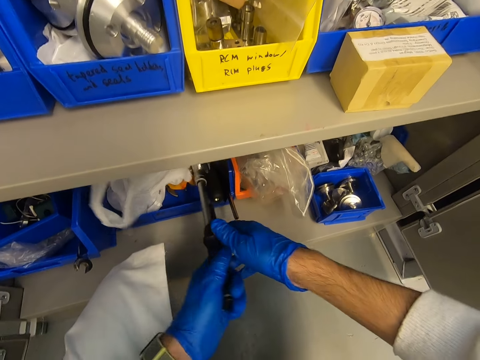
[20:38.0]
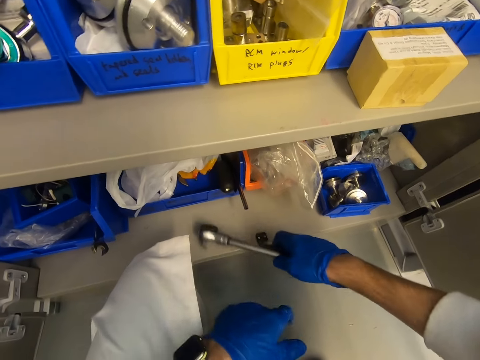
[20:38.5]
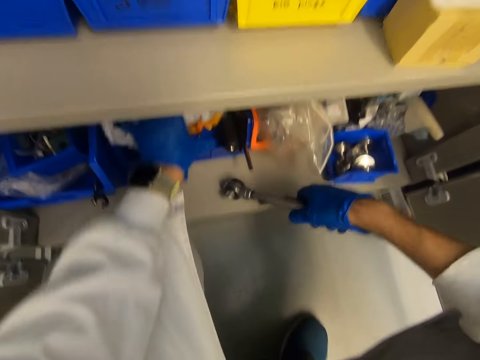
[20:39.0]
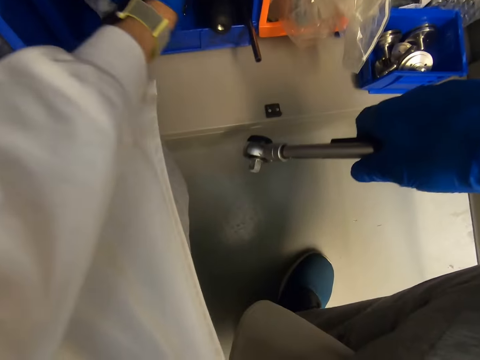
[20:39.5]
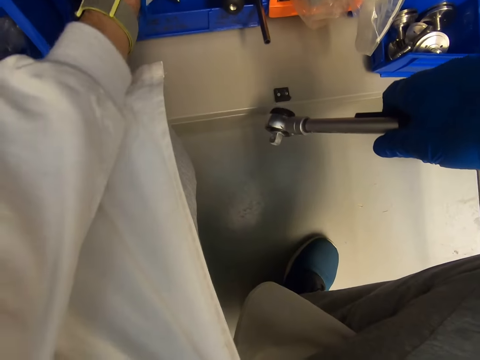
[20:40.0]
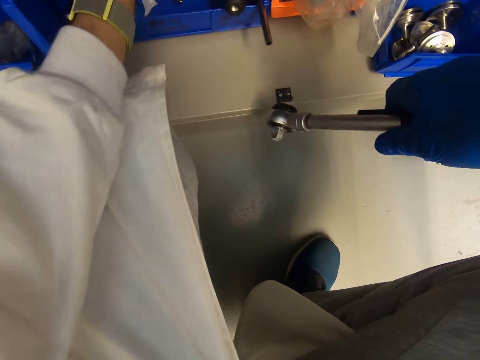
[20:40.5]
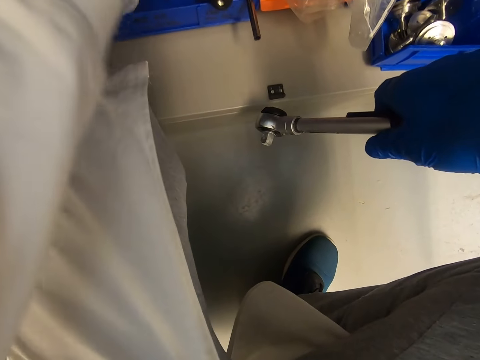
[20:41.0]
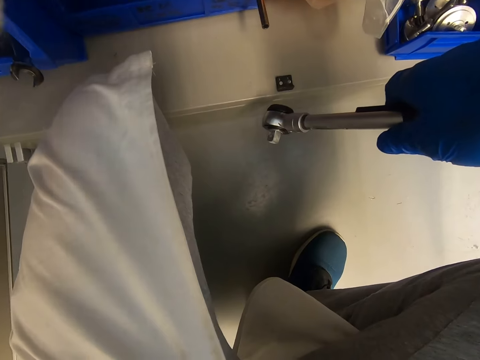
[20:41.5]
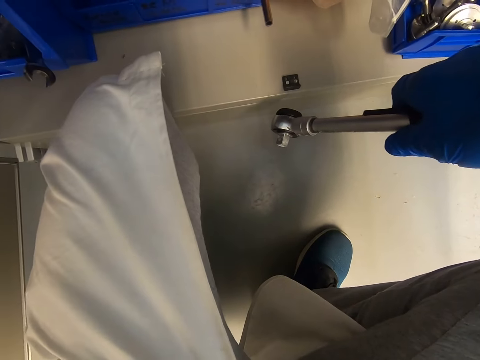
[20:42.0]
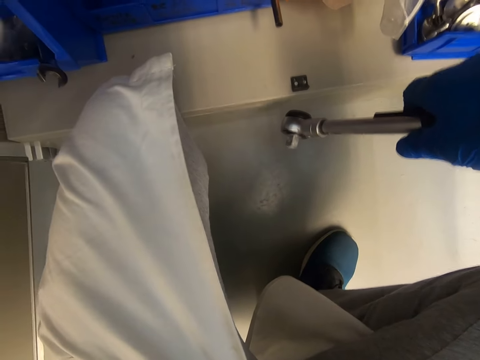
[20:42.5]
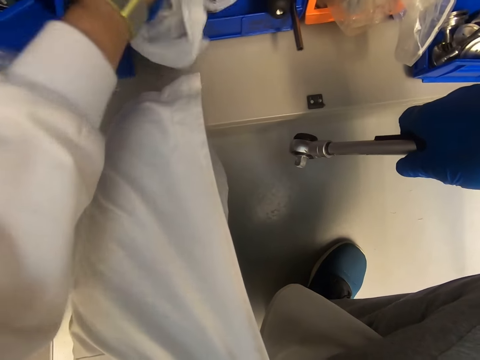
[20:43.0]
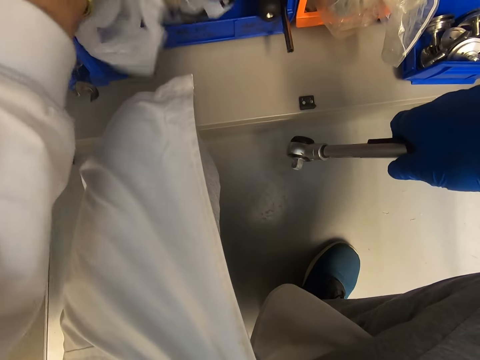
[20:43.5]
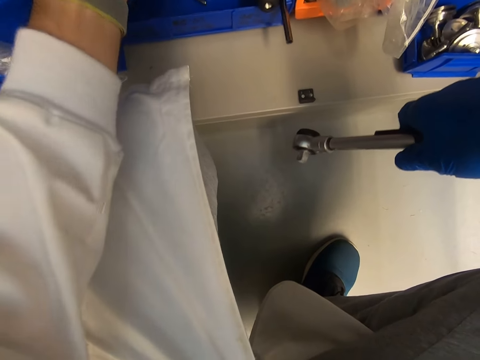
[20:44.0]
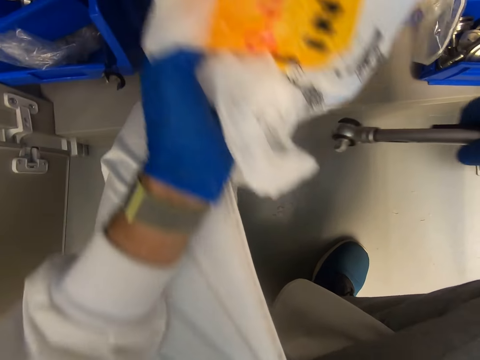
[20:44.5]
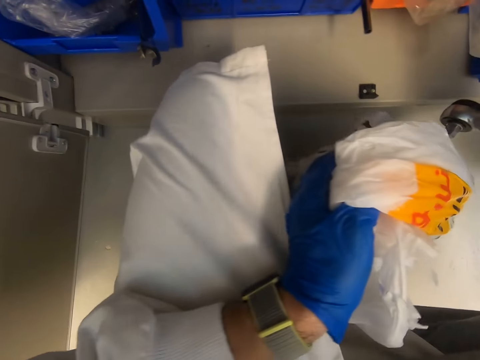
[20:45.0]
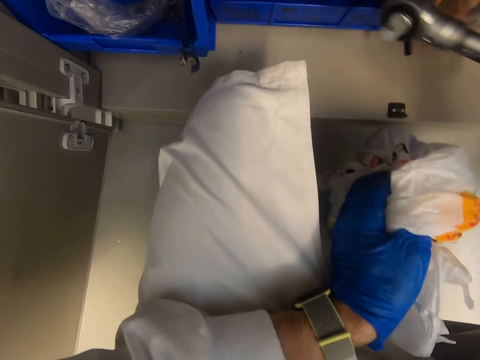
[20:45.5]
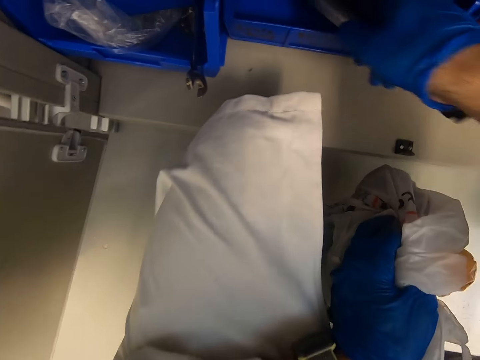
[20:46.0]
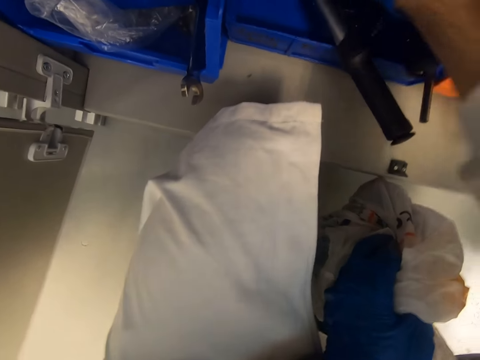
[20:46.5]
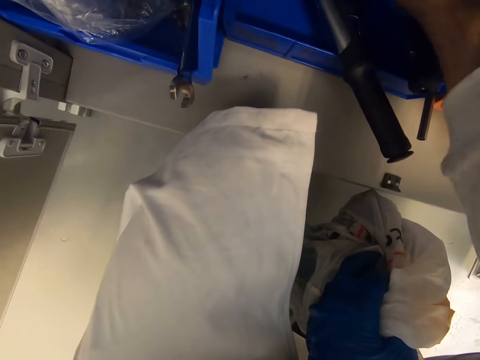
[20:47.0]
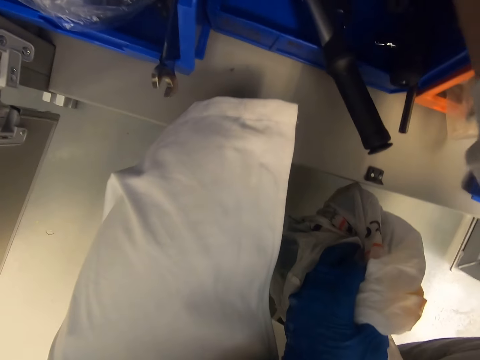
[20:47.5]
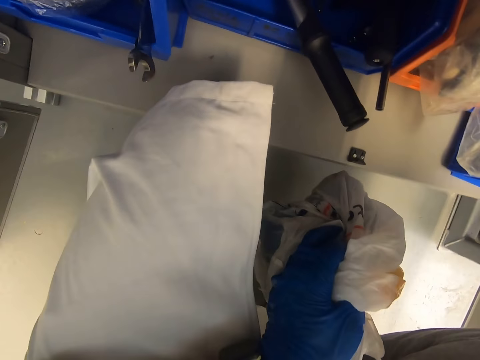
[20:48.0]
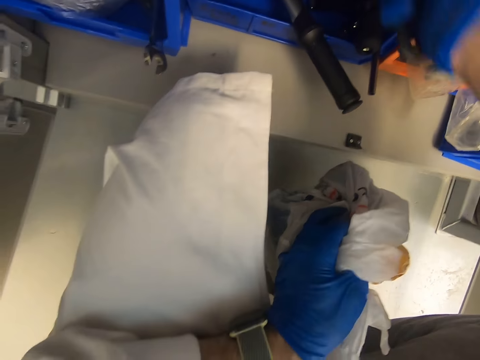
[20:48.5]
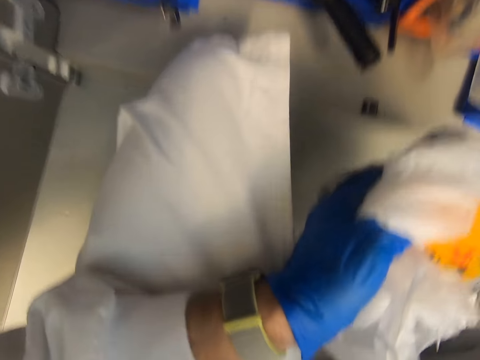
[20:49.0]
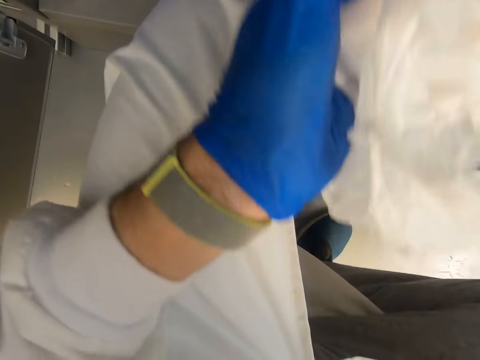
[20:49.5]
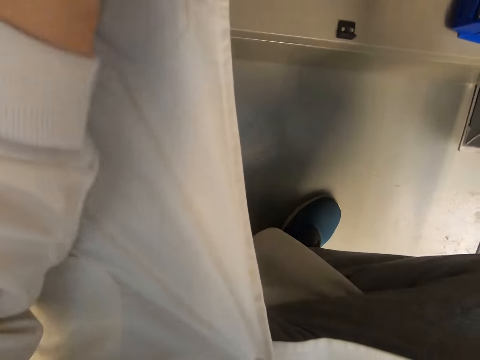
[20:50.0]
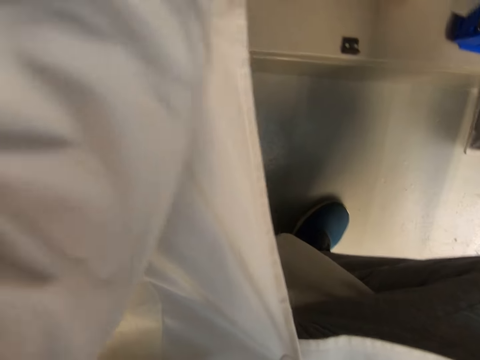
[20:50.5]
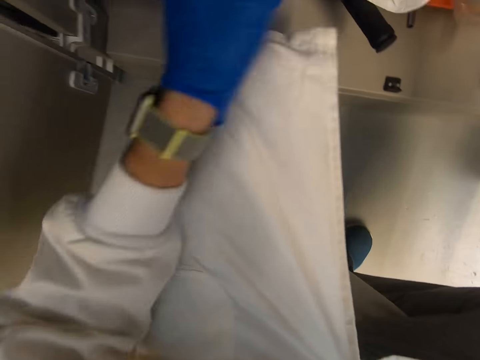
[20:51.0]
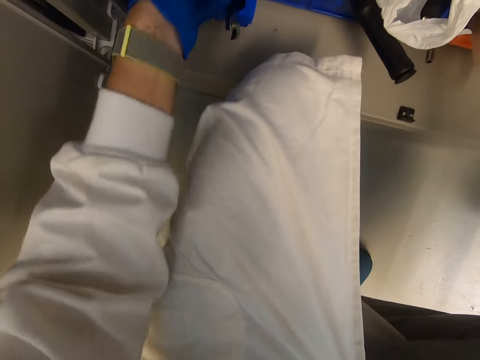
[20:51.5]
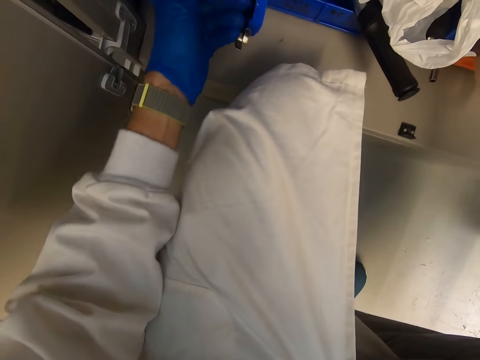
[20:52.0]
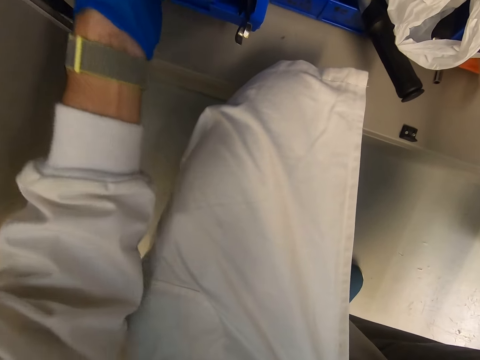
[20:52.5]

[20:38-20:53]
The camera wearer takes something with the right hand. They touch something. They pick up the paper bag. They hold the paper bag with the left hand. They put the bag on the shelf.

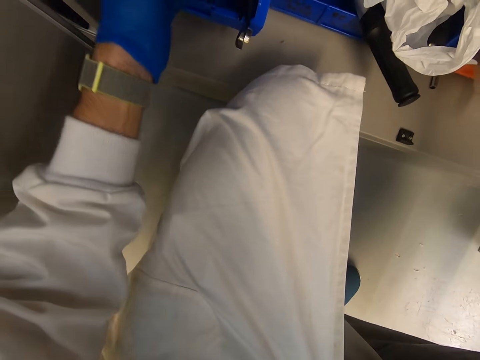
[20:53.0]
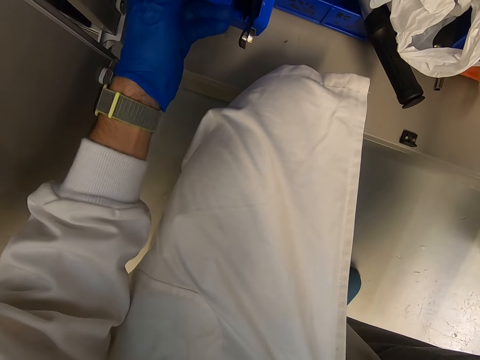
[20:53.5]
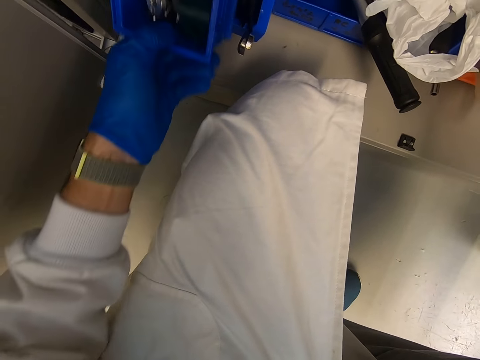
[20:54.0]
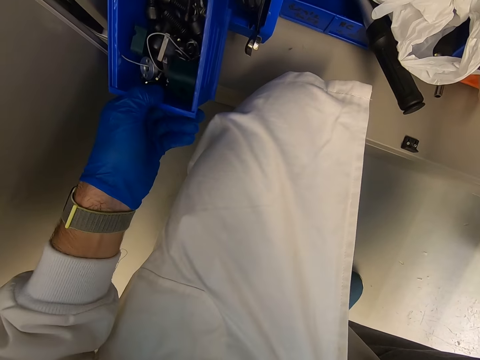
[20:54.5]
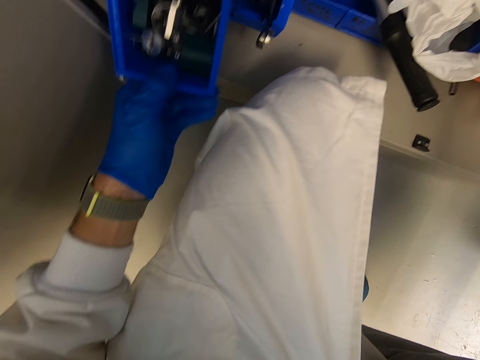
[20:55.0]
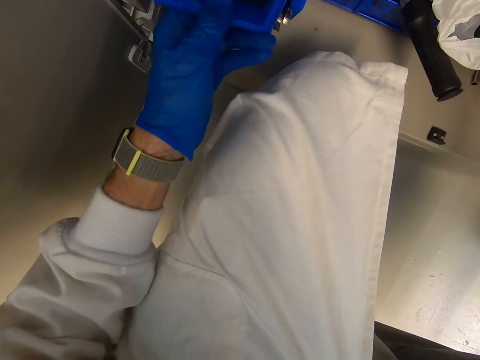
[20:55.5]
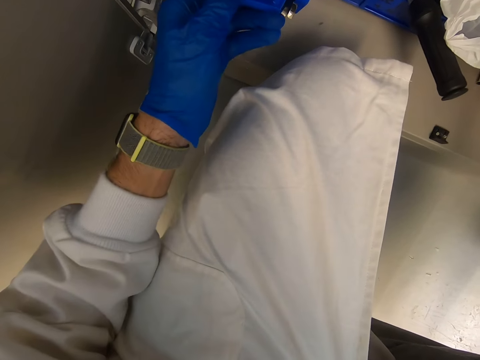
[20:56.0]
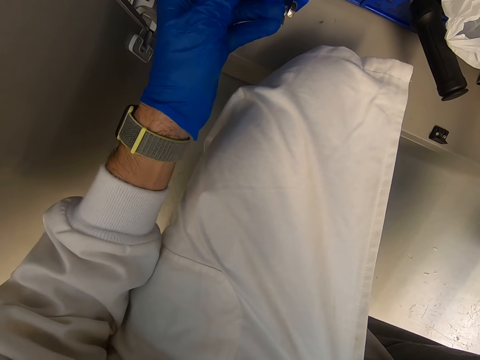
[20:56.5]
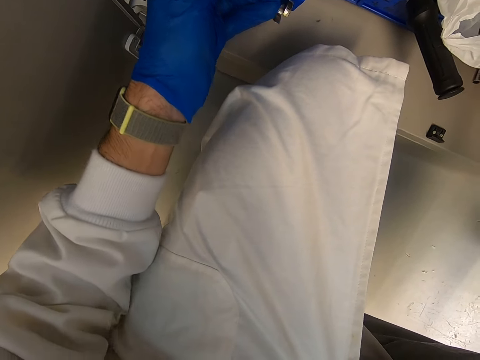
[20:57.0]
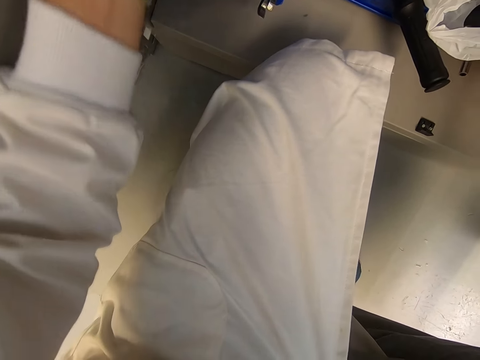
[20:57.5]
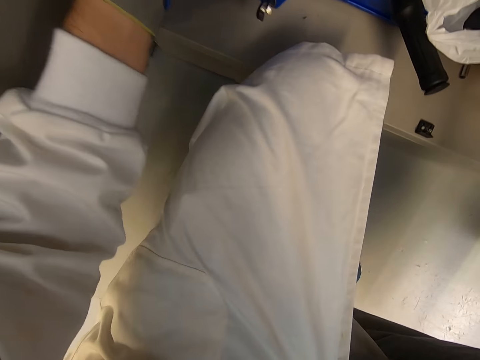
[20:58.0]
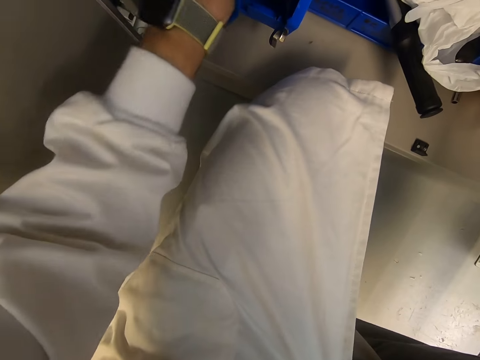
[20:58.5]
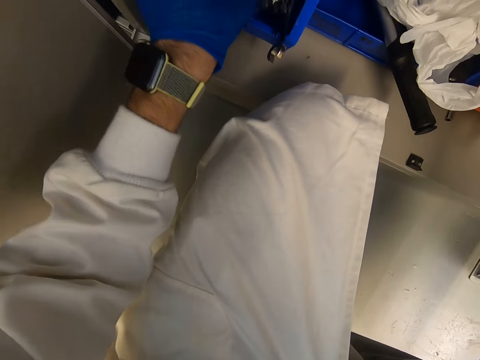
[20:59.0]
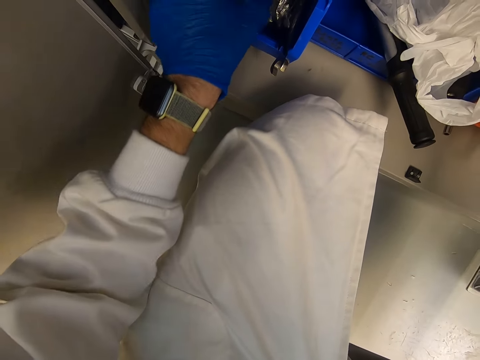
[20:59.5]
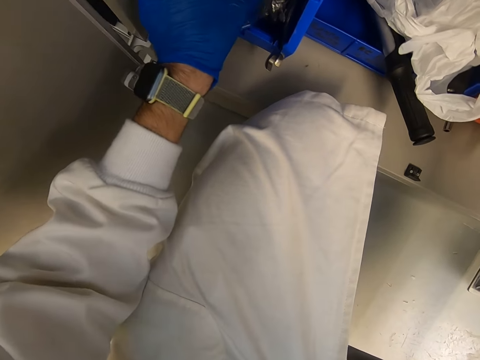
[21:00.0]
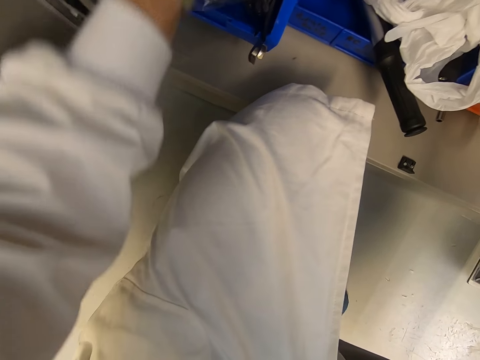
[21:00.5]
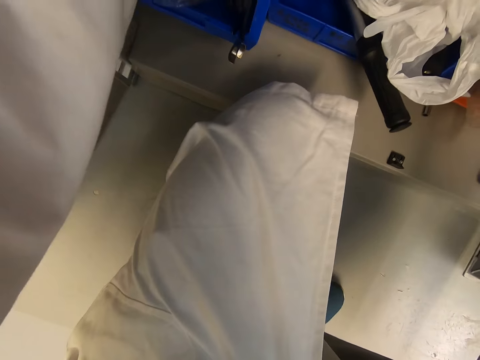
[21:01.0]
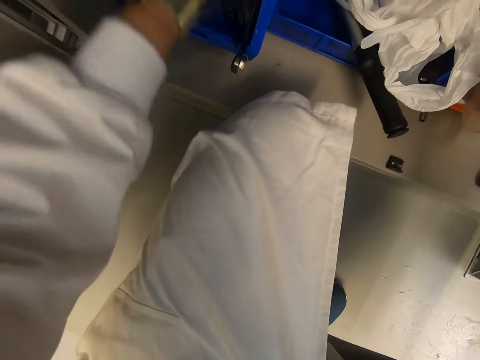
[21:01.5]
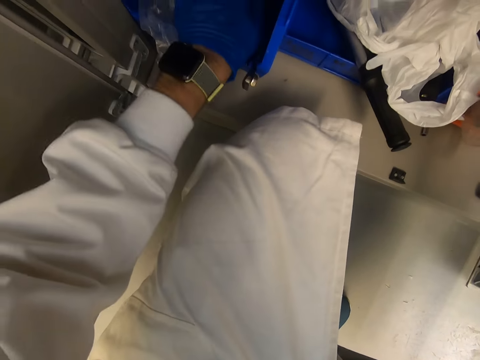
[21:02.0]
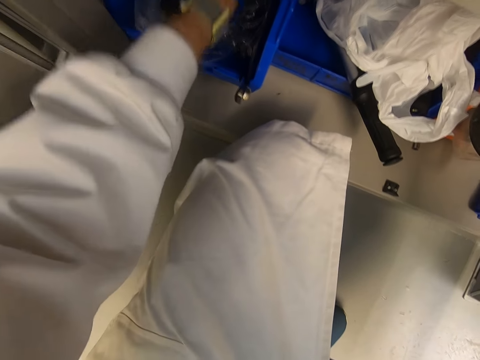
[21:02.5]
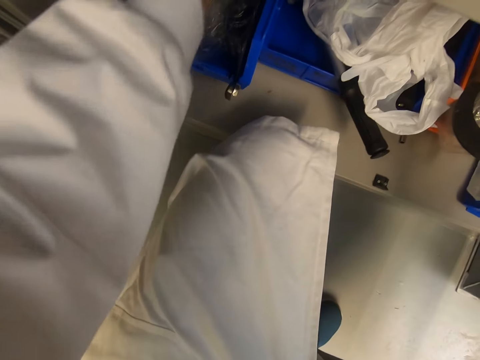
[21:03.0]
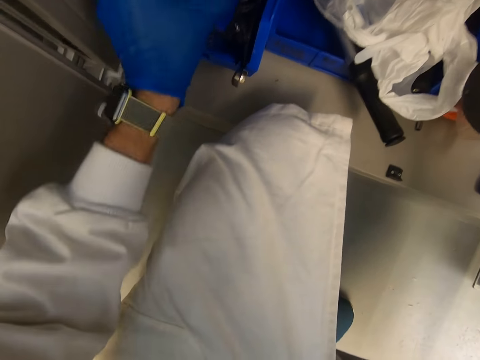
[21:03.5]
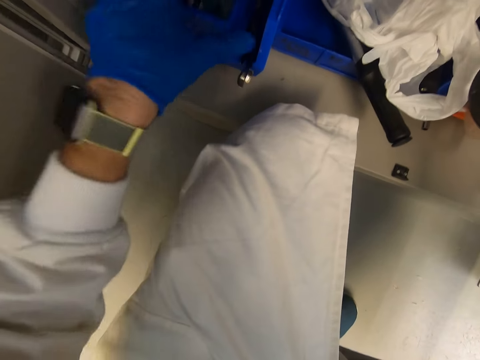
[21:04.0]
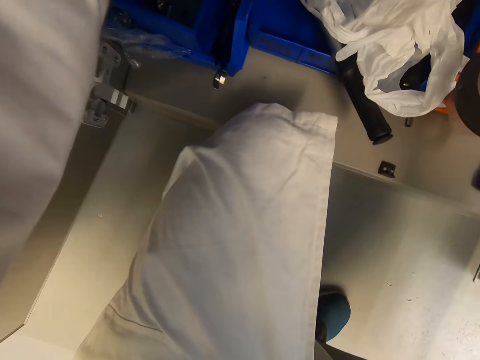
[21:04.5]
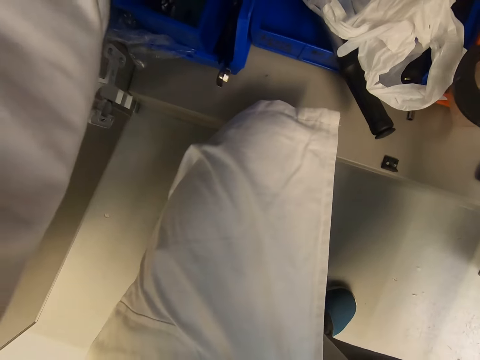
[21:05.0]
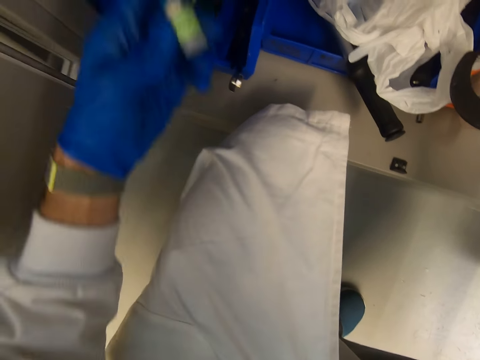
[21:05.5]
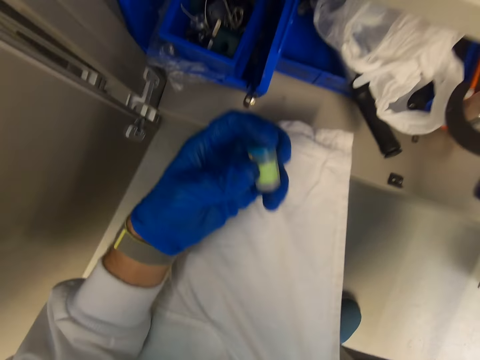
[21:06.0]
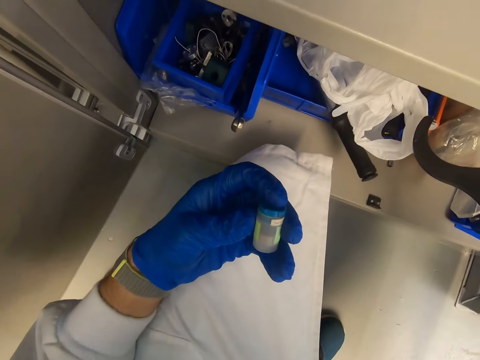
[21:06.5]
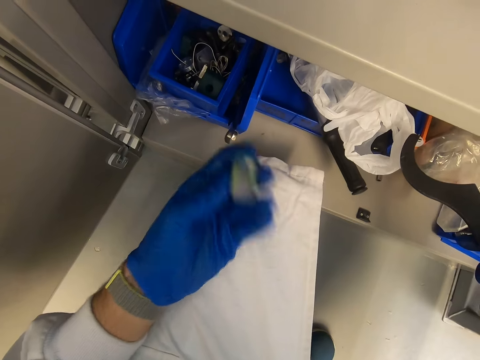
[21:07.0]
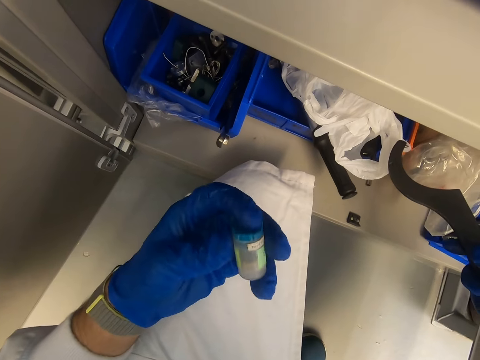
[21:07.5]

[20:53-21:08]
The camera wearer looks at something. They hold the crate of tools. They return something on the shelf. They touch something. They look at the bottle.
